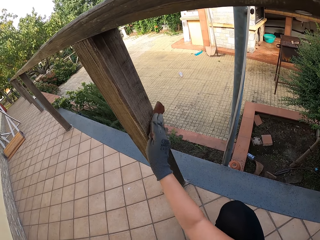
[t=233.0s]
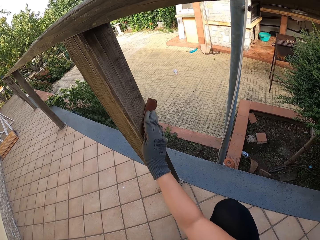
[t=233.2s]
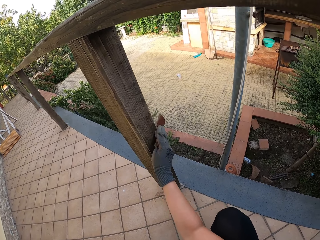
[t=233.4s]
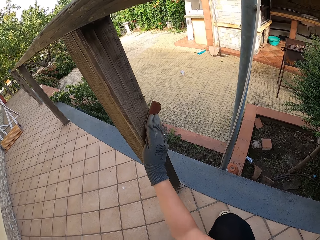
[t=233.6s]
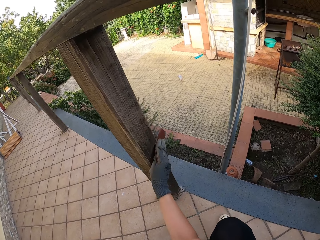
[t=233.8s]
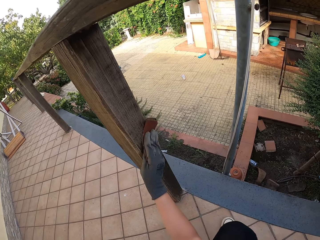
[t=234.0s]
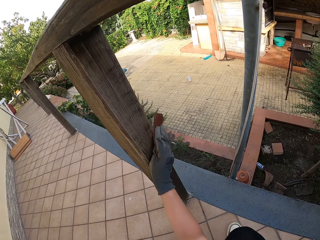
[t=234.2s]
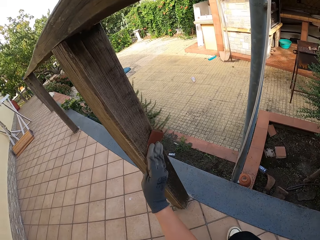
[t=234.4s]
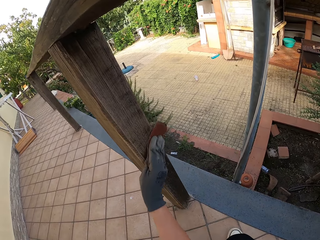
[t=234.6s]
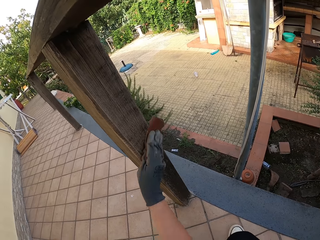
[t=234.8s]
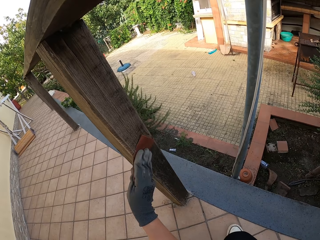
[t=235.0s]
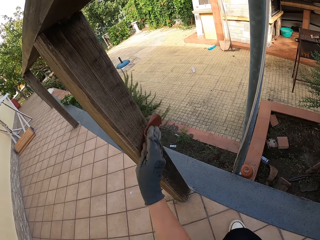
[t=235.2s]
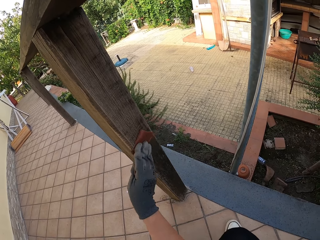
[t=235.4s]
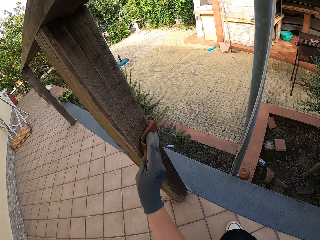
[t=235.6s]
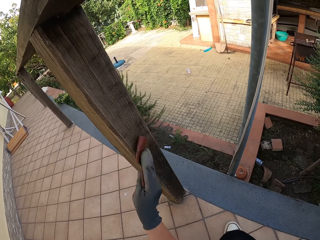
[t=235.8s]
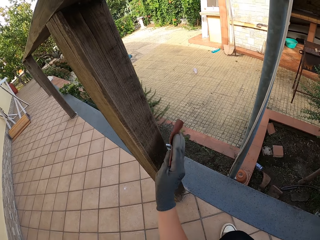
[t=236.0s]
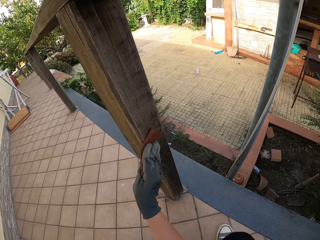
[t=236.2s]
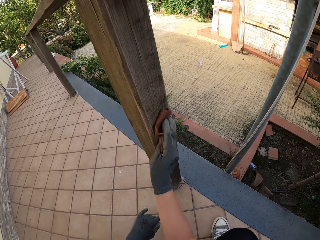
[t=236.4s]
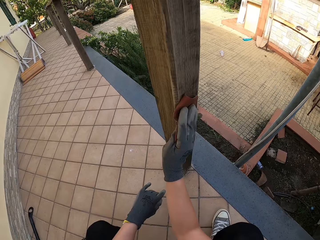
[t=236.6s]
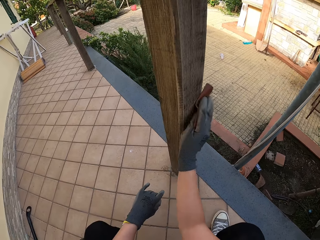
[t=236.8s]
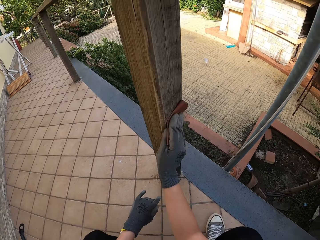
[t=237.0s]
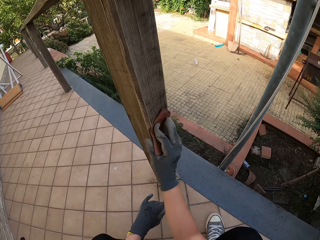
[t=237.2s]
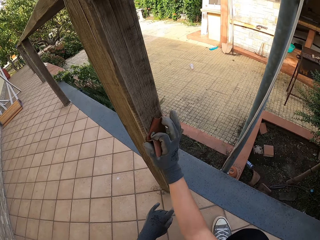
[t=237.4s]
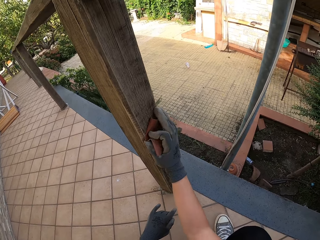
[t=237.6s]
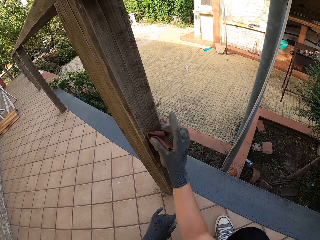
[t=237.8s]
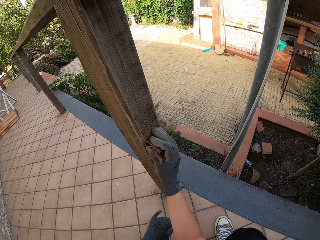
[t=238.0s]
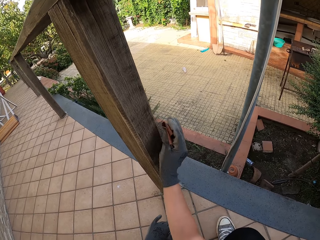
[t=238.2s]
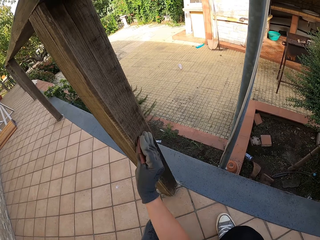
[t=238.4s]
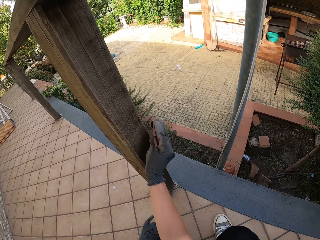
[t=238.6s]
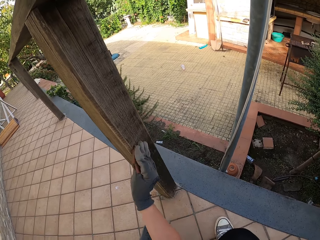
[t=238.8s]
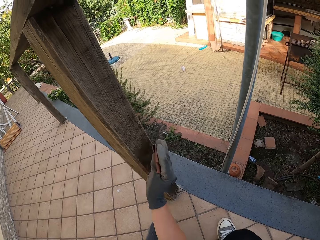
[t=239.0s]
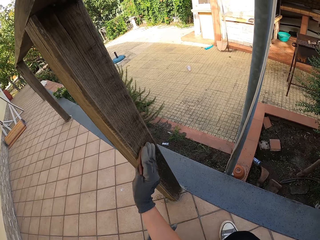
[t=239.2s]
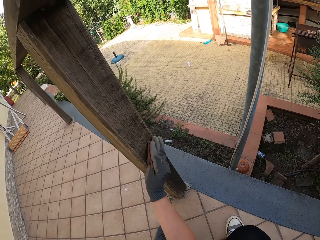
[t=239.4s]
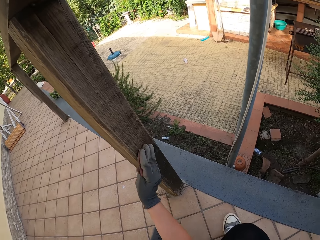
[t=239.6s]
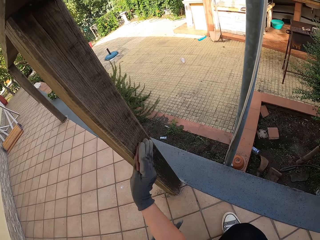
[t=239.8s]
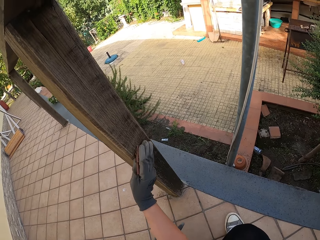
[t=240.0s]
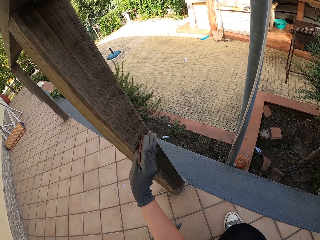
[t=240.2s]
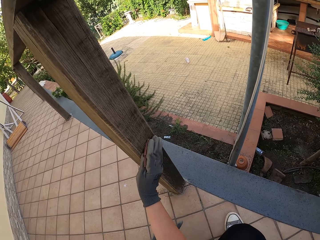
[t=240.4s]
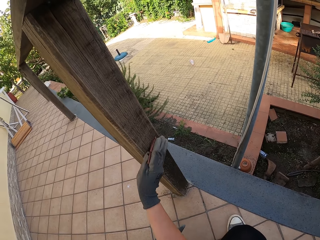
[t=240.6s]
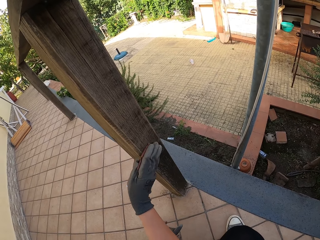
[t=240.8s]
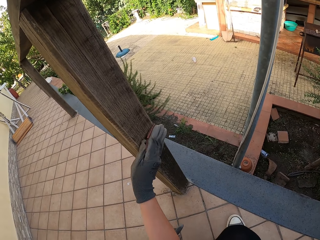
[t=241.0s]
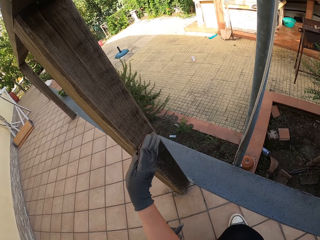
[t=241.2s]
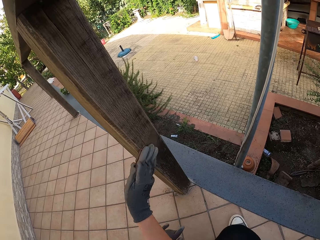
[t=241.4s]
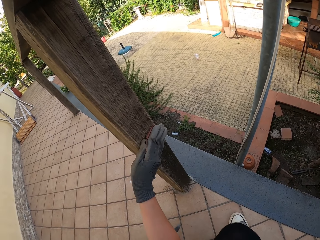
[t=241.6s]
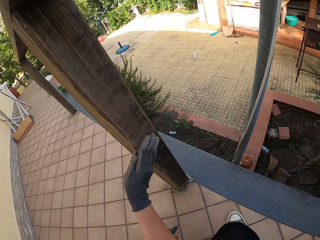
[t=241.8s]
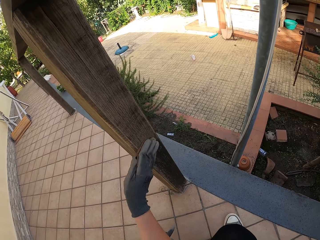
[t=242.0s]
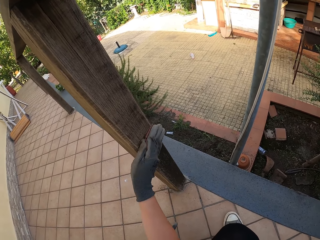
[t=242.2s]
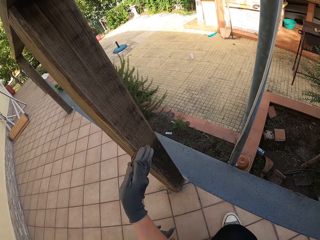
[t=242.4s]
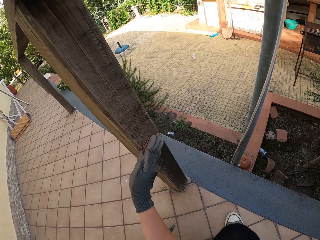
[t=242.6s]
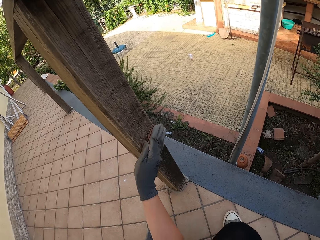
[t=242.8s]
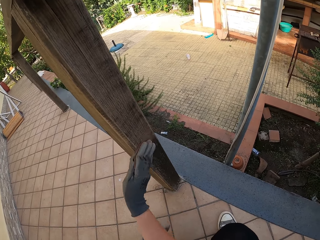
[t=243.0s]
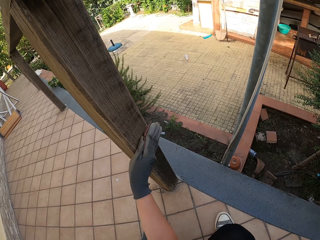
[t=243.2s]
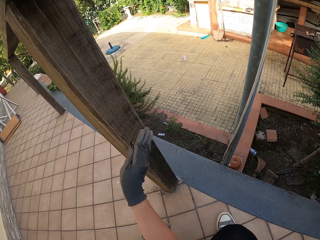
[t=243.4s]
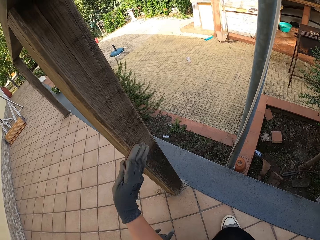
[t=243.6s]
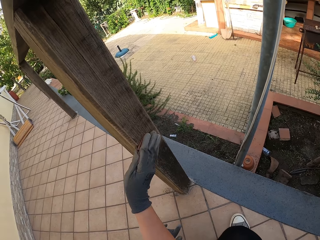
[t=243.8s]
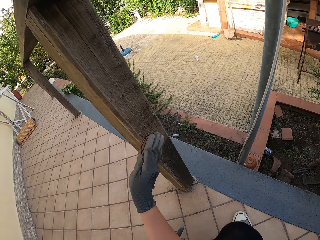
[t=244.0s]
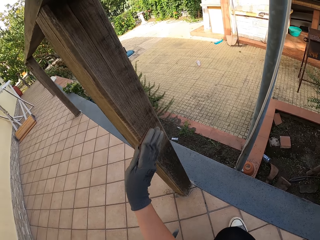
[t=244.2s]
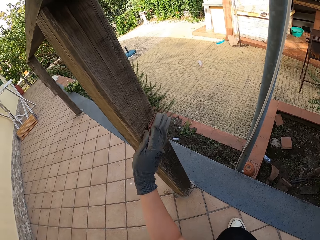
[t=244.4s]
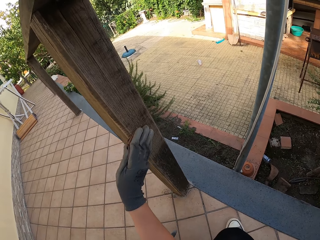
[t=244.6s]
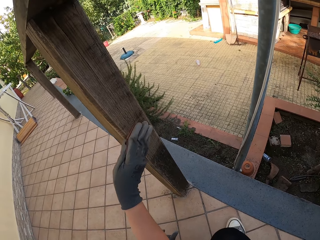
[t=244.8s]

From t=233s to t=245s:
The camera wearer folds the sandpaper. They smoothen the wood with the sandpaper.

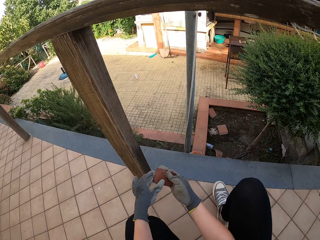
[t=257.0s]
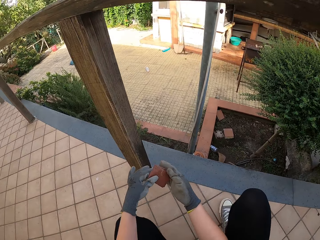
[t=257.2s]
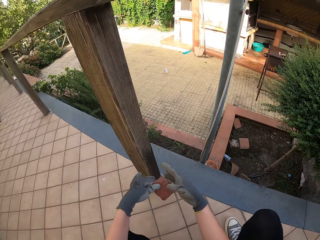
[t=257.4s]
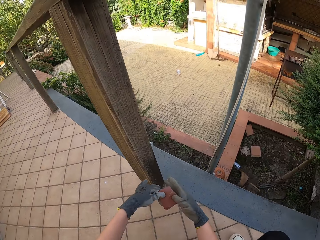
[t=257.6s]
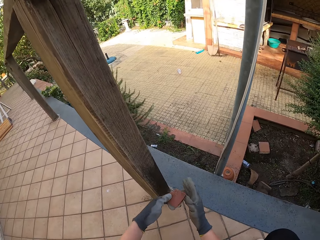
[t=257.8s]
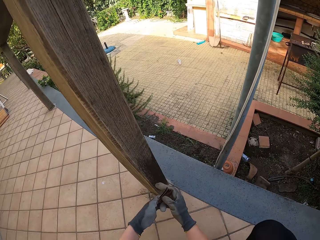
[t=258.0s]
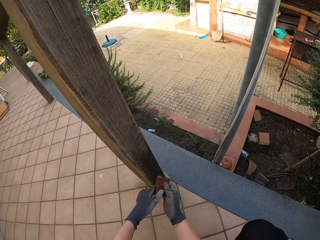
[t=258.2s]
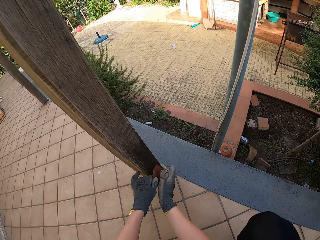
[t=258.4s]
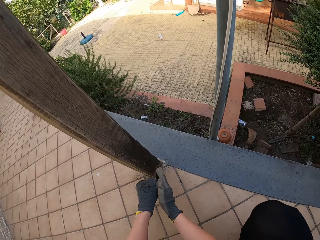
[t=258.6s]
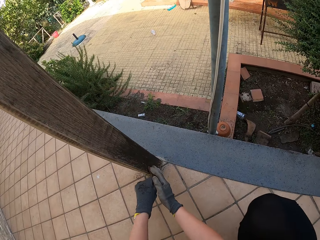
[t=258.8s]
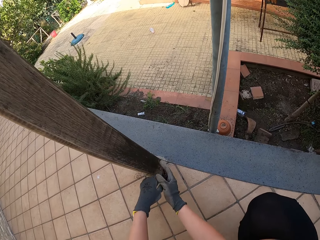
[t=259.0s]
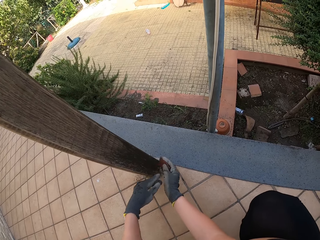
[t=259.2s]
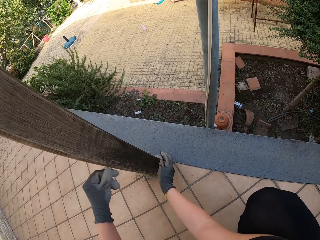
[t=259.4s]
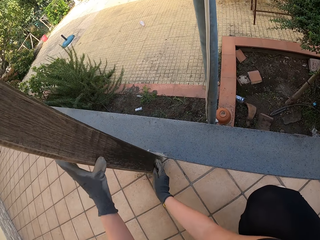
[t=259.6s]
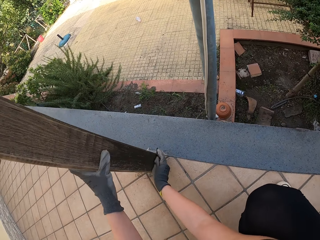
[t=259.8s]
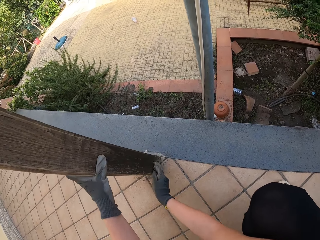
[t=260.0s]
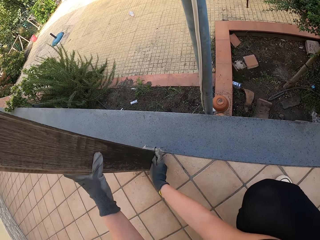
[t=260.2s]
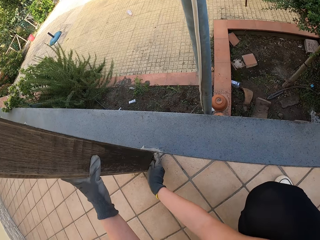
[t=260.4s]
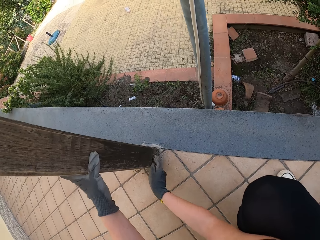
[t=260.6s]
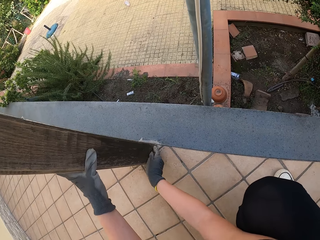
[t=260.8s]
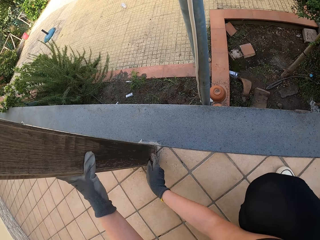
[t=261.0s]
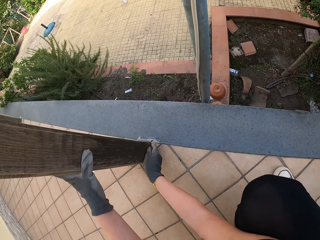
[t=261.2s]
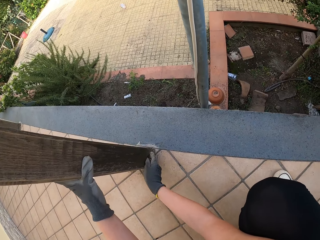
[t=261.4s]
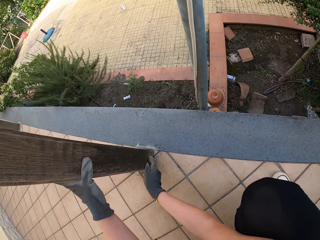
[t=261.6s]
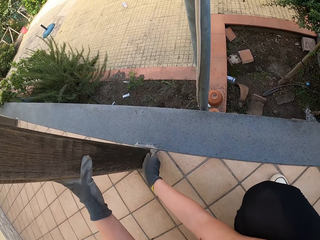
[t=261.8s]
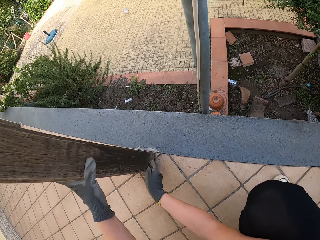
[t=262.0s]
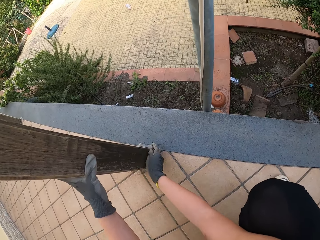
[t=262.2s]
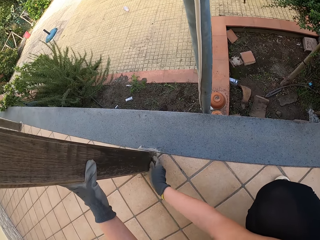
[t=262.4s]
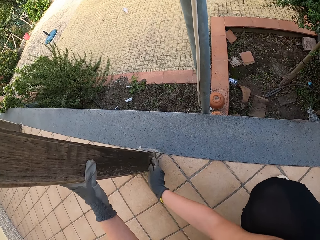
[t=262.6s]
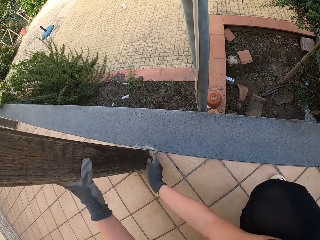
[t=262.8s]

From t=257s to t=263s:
The camera wearer changes the position of the sandpaper.

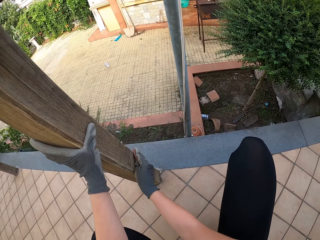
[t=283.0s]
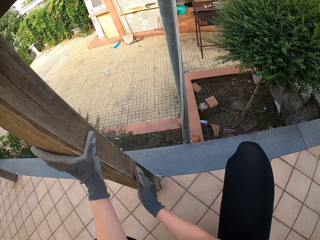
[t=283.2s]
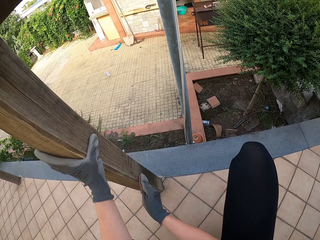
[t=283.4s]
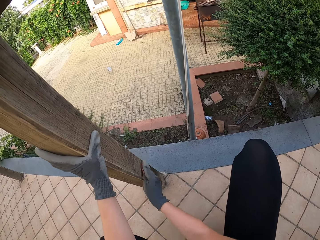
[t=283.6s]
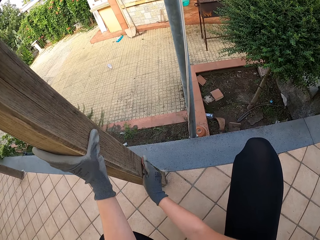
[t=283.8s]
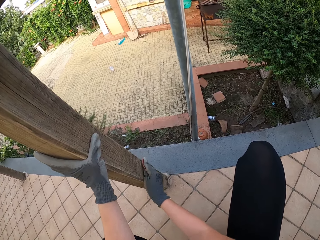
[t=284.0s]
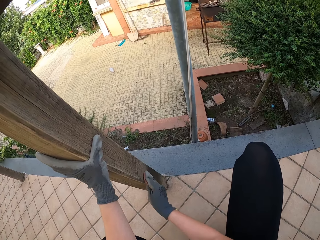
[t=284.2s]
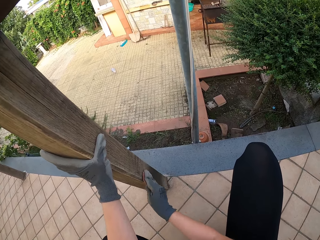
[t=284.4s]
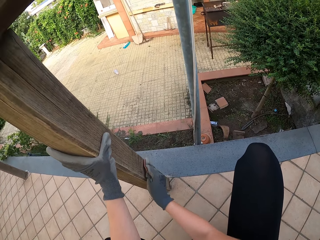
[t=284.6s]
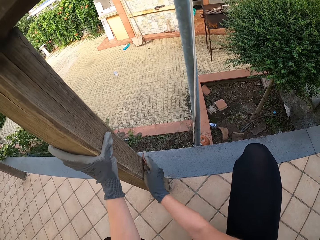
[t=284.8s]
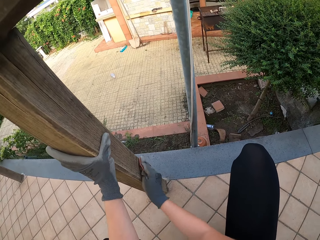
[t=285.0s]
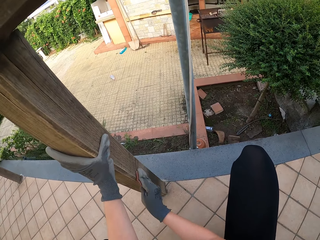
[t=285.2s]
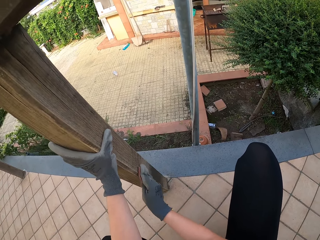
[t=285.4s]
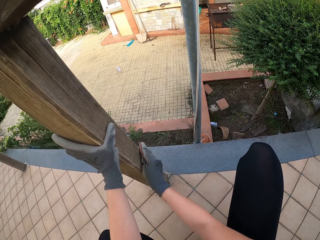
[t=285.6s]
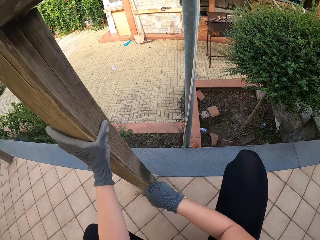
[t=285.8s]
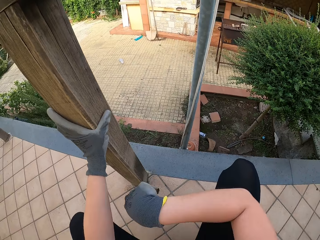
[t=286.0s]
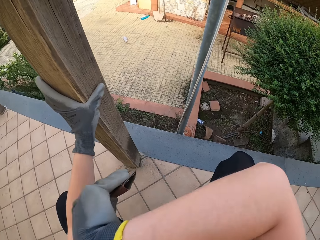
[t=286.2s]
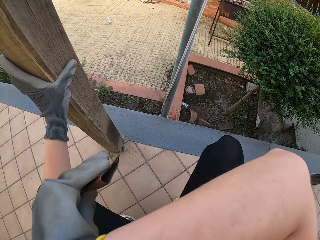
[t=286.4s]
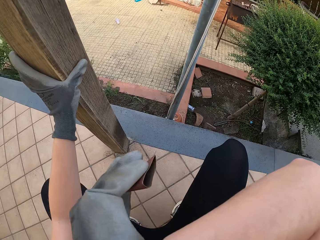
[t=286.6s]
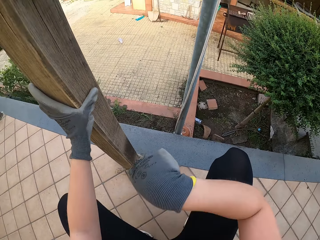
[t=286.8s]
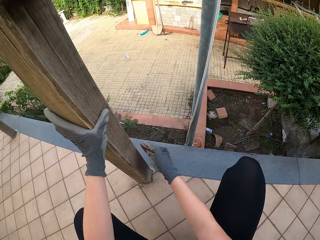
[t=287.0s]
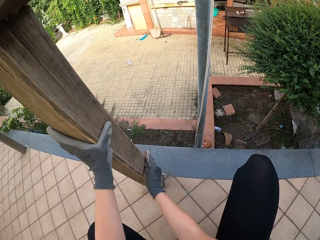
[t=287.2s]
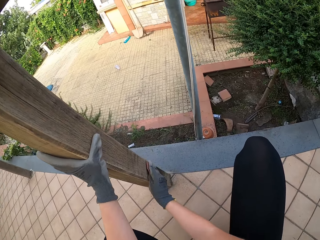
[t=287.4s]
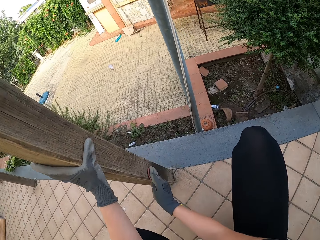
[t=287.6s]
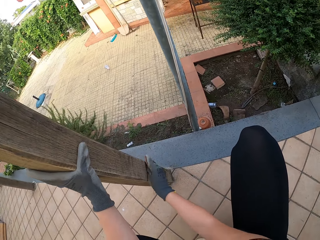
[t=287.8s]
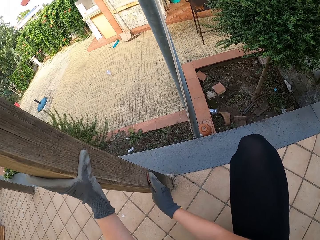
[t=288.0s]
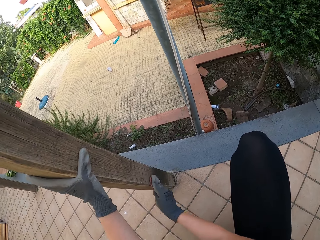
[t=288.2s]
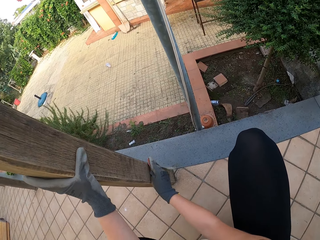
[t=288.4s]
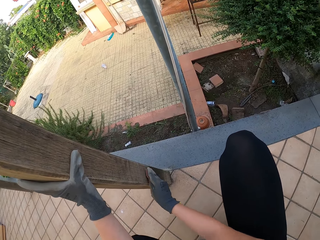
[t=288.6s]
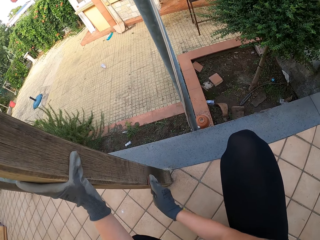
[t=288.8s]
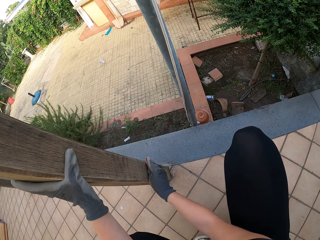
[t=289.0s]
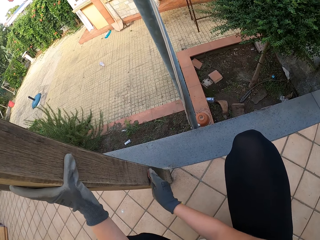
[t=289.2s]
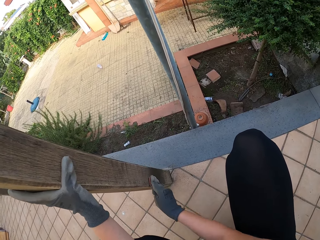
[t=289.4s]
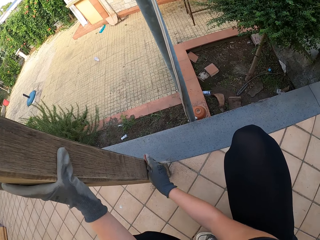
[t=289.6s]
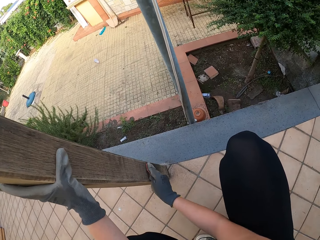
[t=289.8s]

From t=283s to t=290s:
The camera wearer smoothens the wood with the sandpaper. They wipe themselves with a hand.
